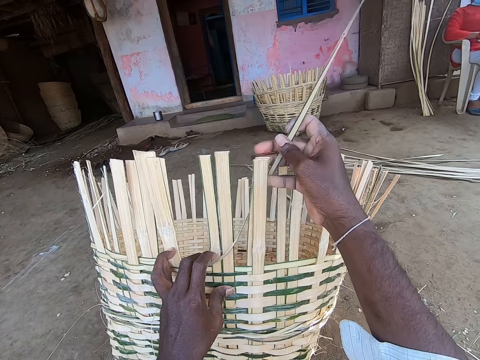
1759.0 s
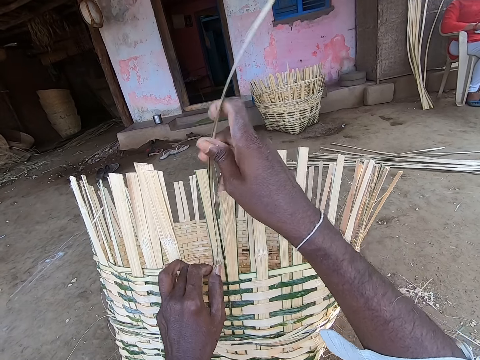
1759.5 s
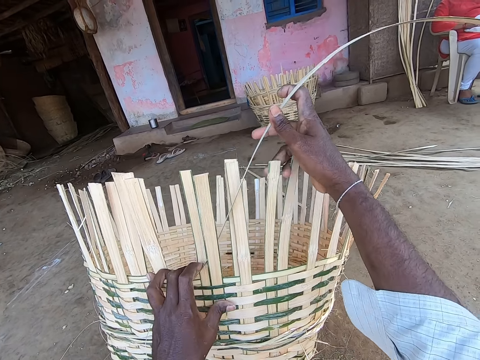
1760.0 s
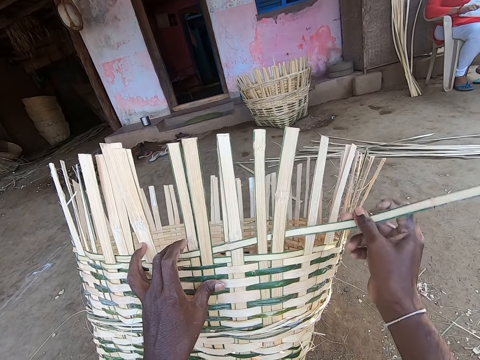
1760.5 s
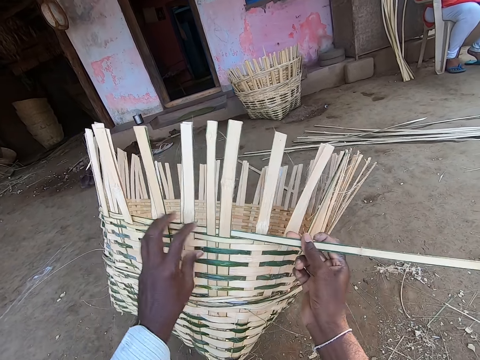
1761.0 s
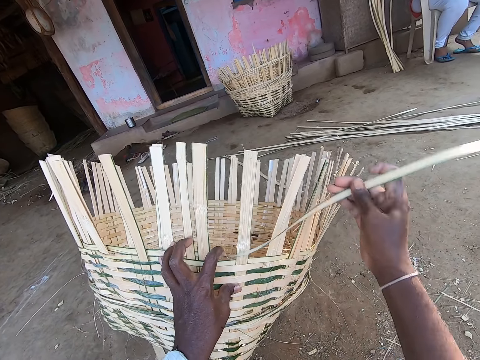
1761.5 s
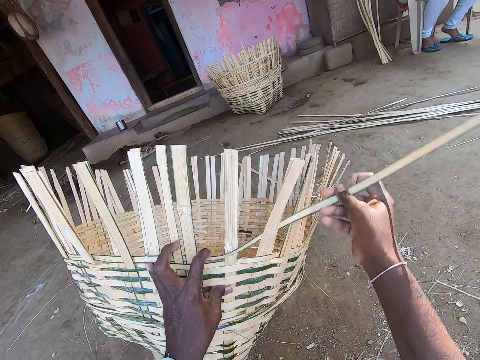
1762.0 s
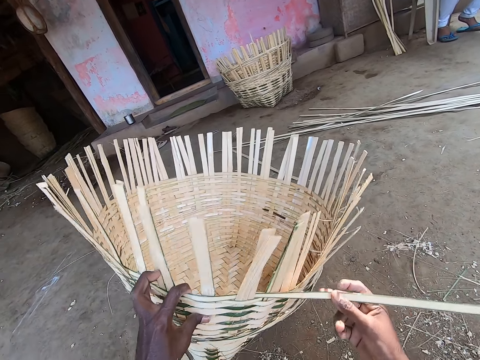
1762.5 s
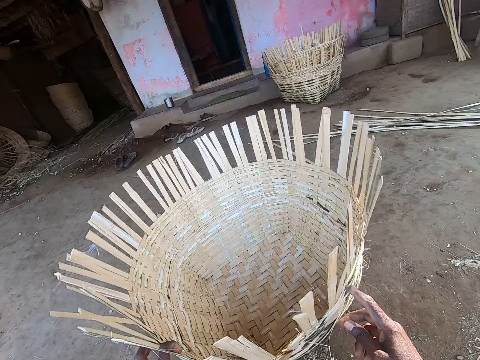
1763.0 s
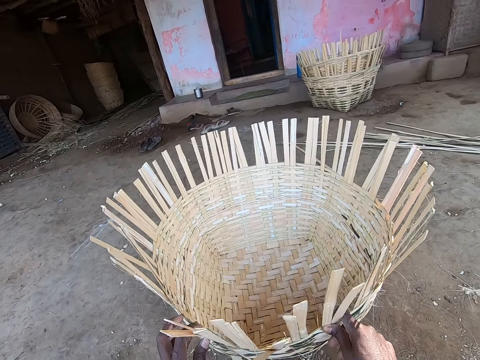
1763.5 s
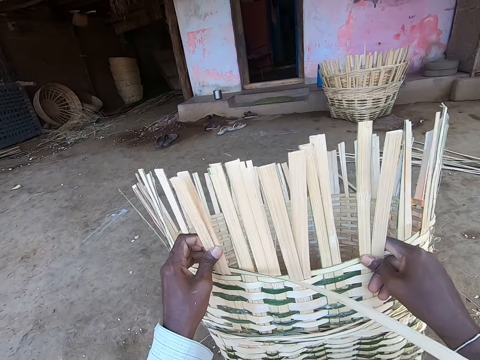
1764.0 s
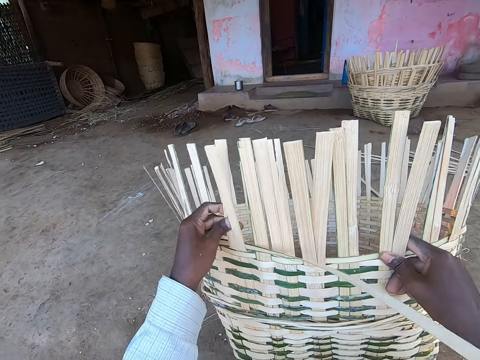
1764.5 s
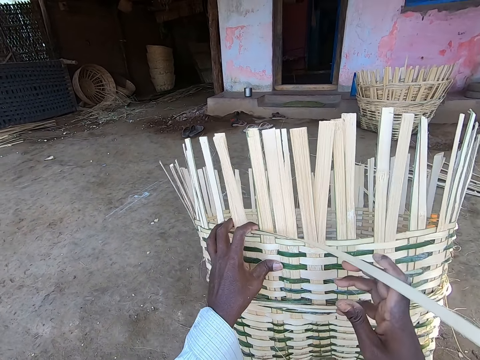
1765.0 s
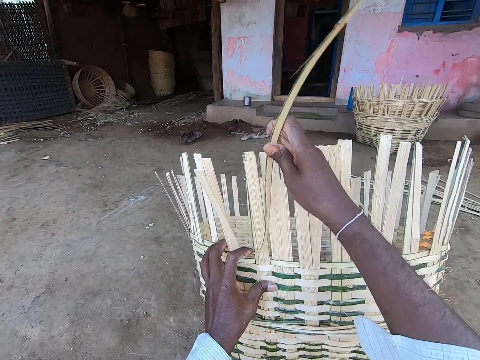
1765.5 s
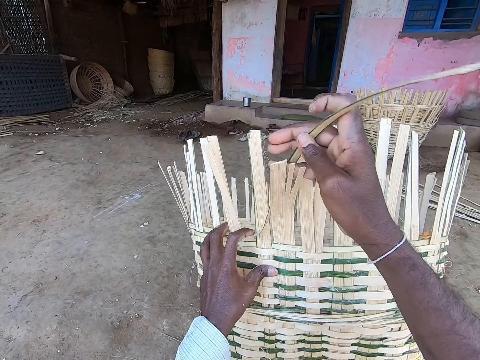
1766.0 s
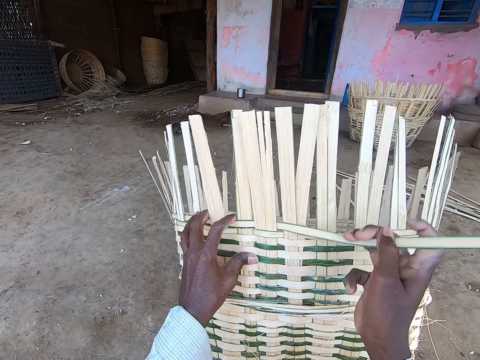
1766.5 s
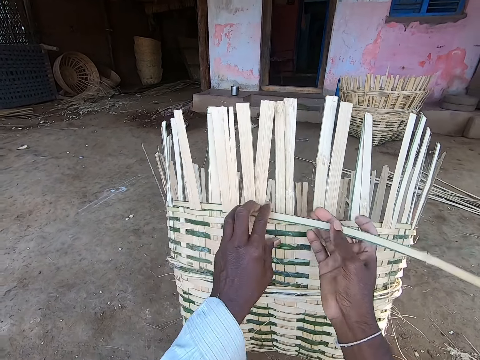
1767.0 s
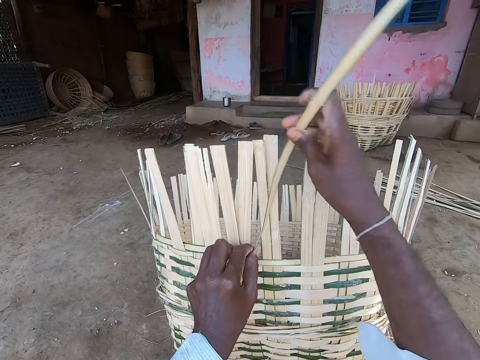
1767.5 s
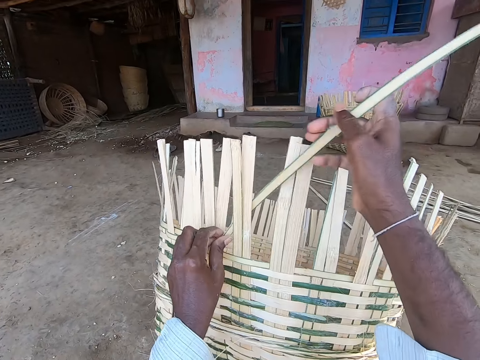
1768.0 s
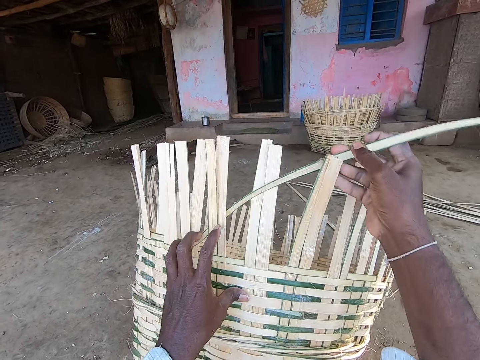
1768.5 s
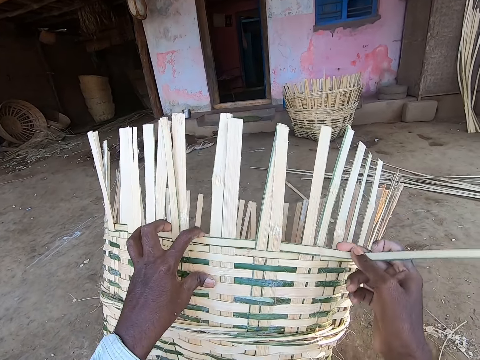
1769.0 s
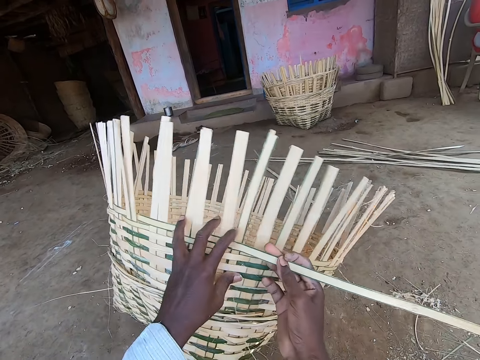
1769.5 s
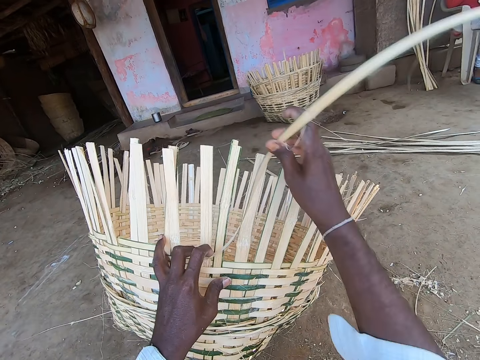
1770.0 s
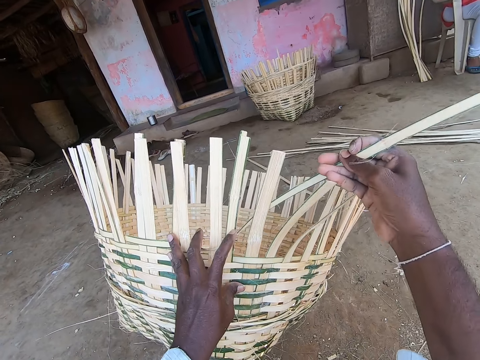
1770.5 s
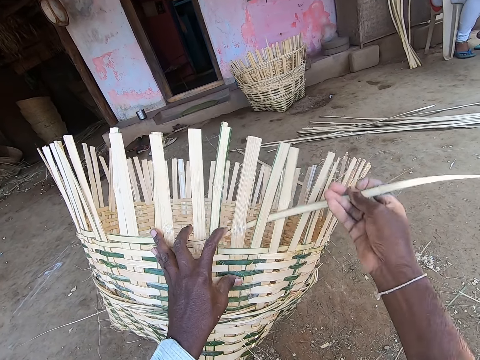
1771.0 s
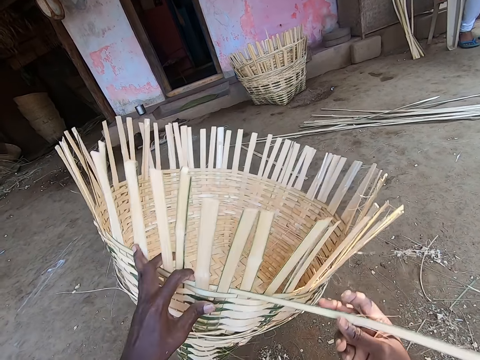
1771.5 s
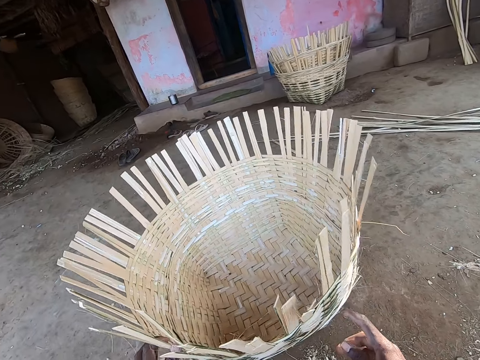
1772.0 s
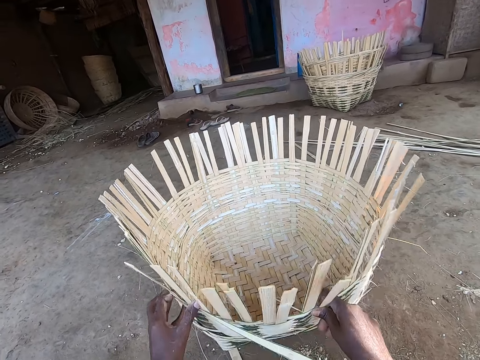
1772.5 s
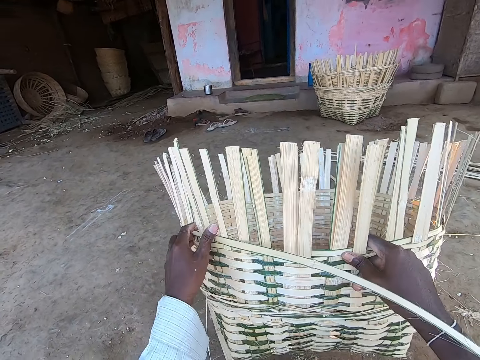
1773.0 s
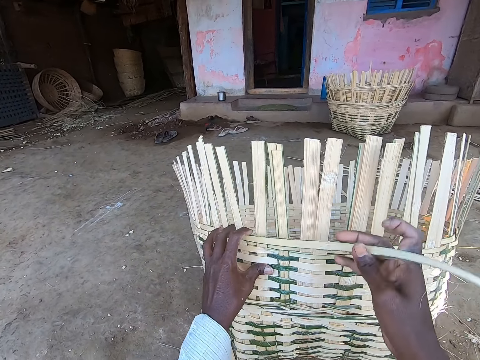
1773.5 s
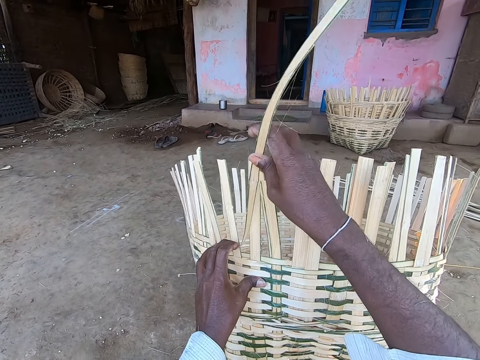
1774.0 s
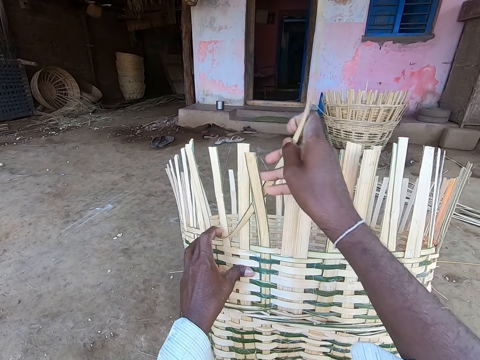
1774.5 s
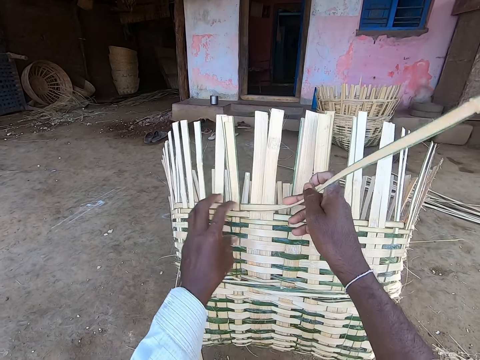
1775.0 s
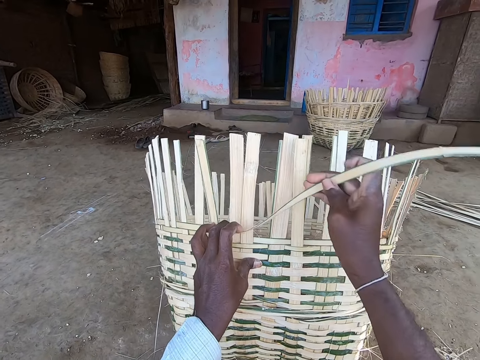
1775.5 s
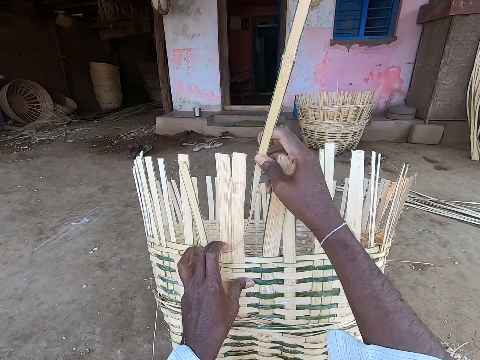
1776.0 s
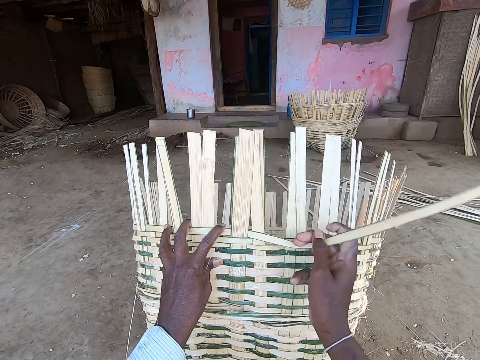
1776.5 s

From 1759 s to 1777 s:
The camera wearer rotates the basket on the ground with his left hand. He places the basket on the ground with his left hand. He lifts the basket from the ground with his hands. He weaves the basket in his left hand with the palm frond in his right hand. He rotates the basket on the ground with his left hand. He places the basket on the ground with his left hand. He lifts the basket from the ground with his hands. He weaves the basket in his left hand with the palm frond in his right hand.

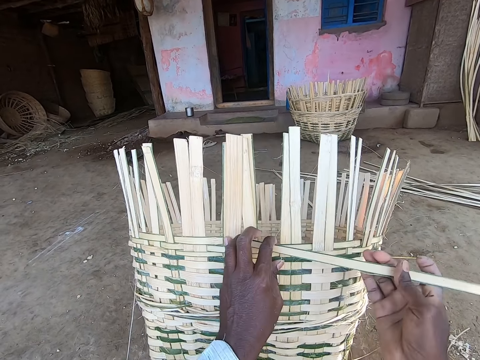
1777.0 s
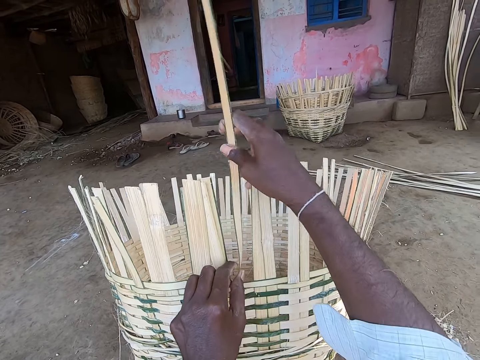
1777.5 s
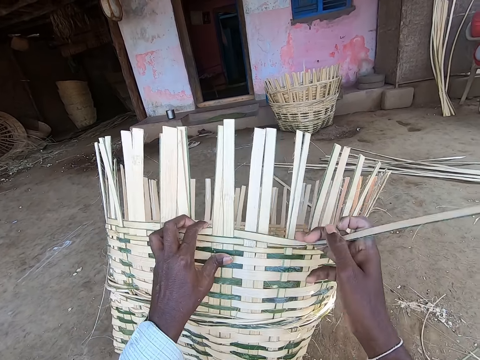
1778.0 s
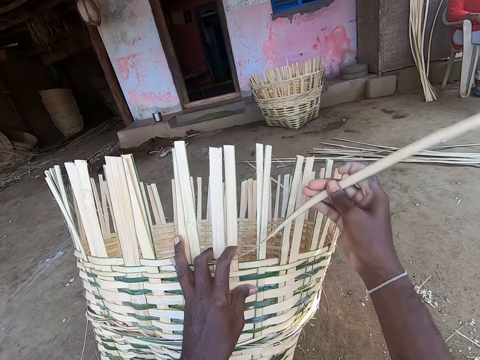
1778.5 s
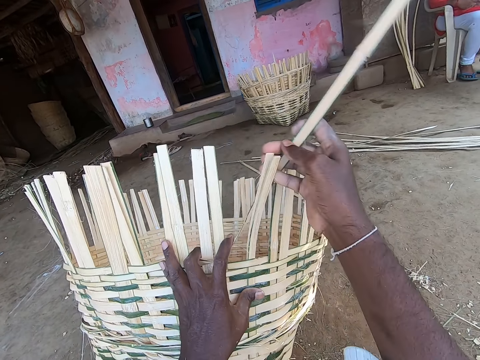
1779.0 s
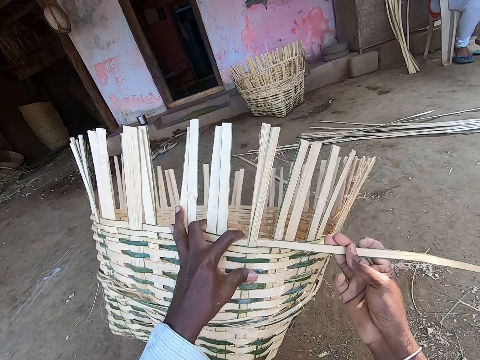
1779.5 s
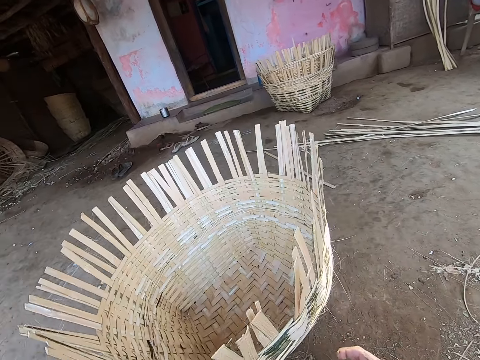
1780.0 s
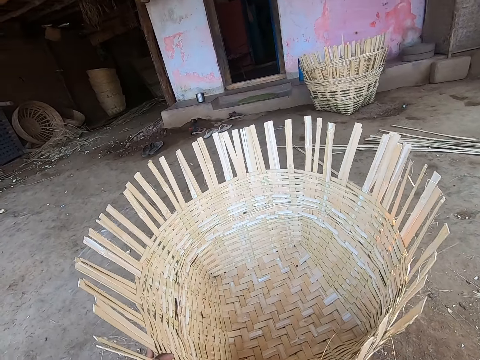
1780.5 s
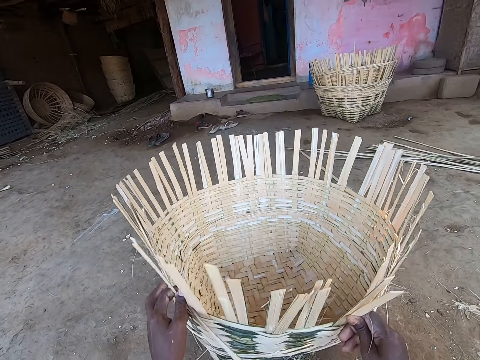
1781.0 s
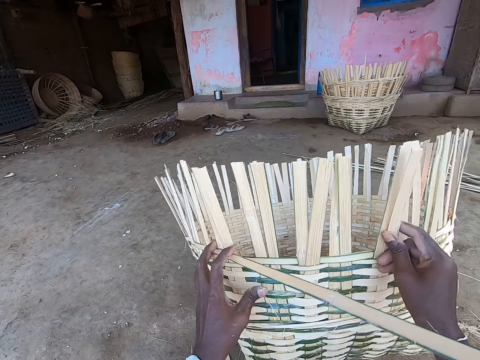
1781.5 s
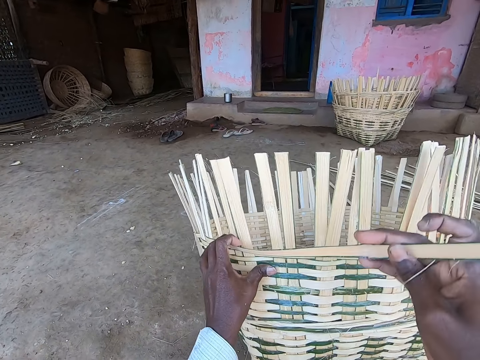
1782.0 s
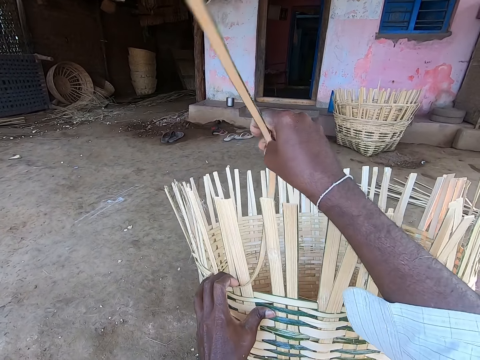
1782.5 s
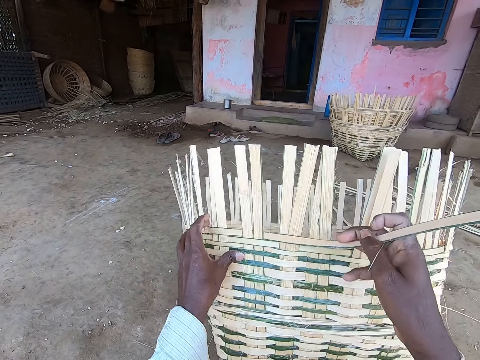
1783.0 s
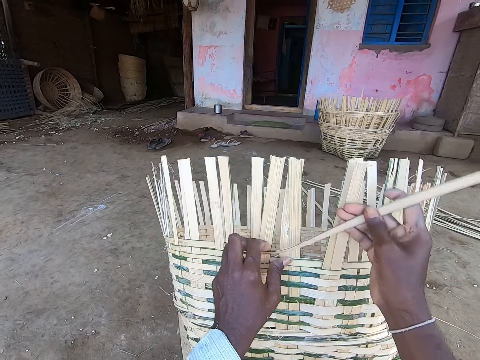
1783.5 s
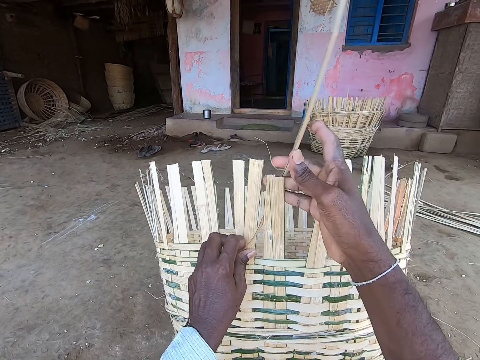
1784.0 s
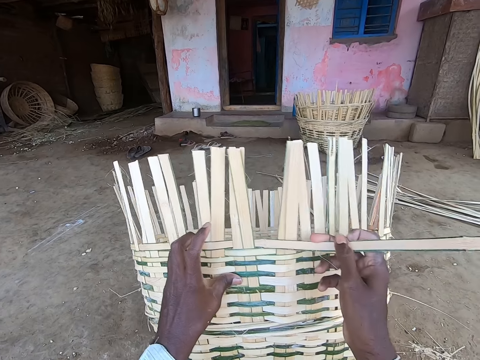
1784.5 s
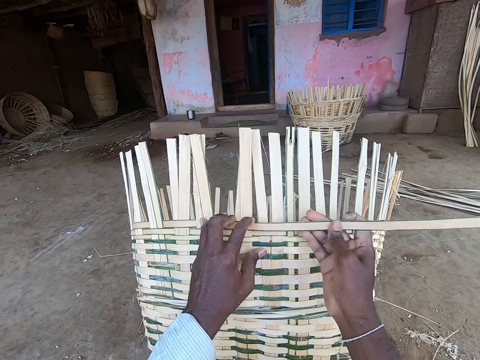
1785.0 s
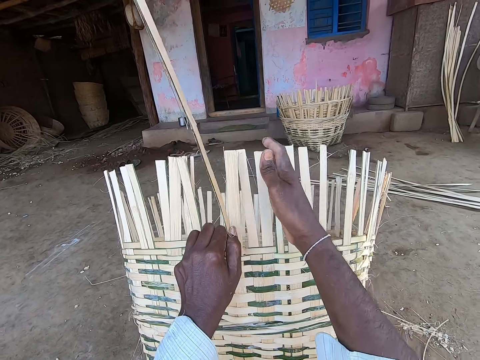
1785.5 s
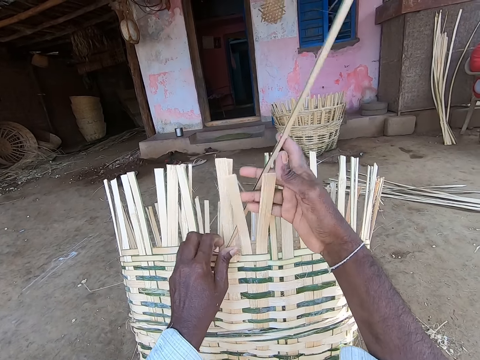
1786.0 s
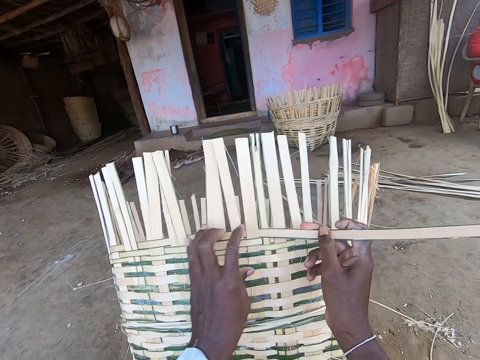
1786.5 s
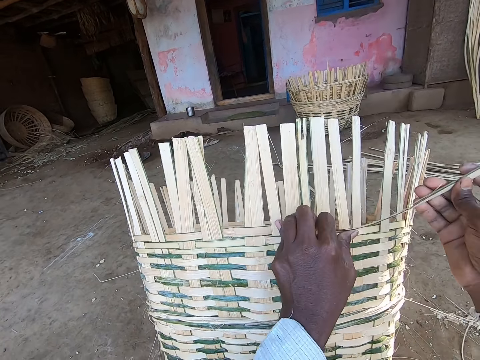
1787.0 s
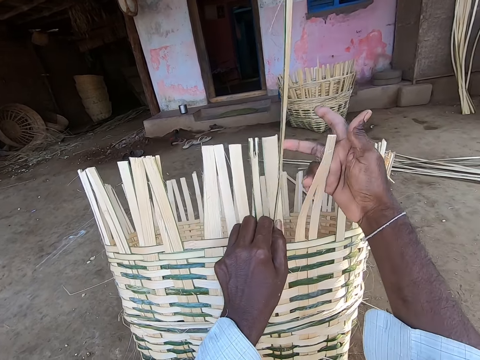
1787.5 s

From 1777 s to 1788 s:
The camera wearer places the basket on the ground with his left hand. He lifts the basket from the ground with his hands. He weaves the basket in his left hand with the palm frond in his right hand.
